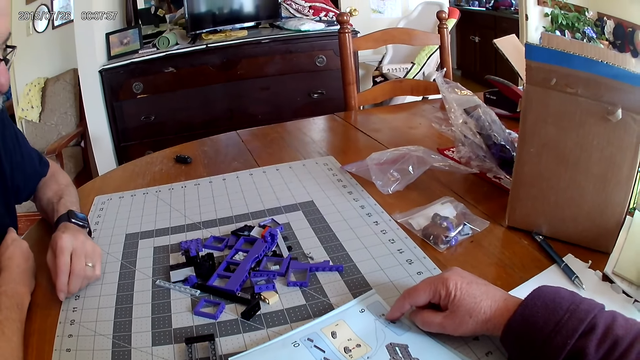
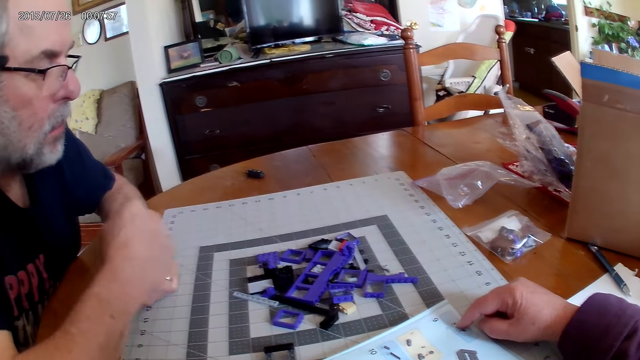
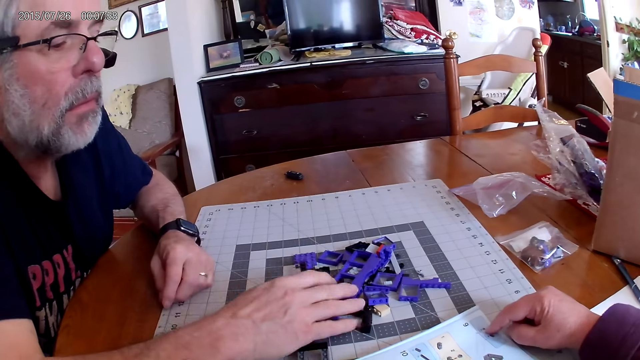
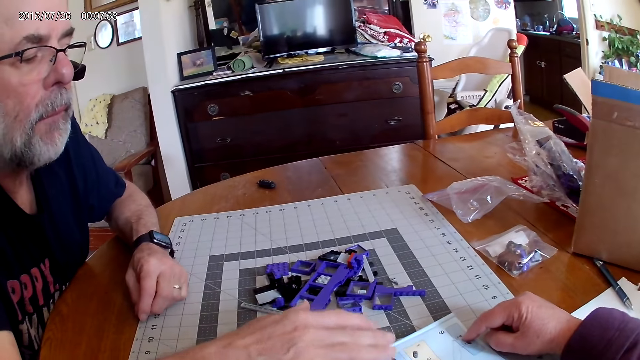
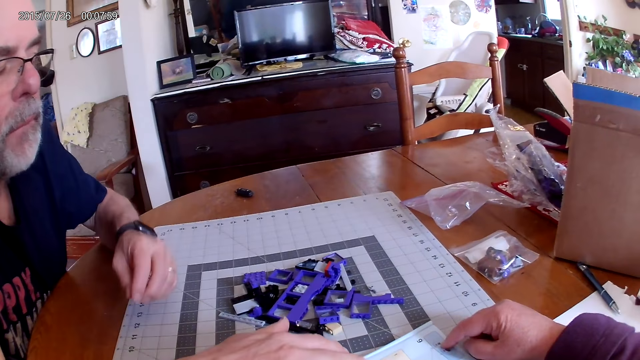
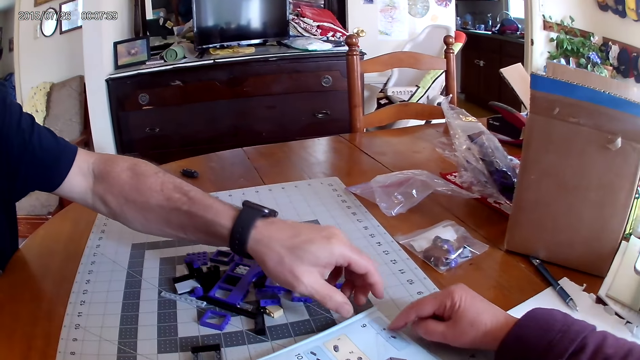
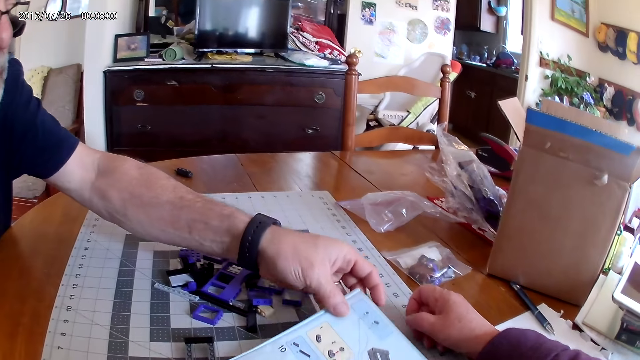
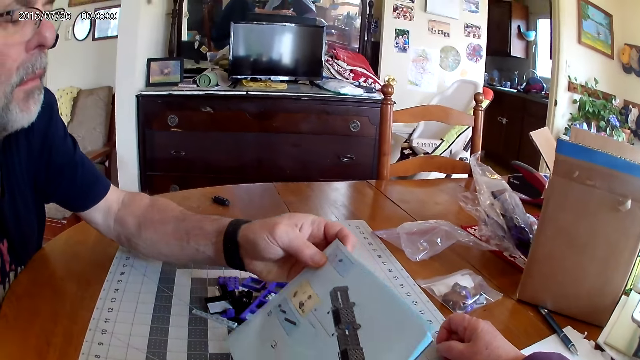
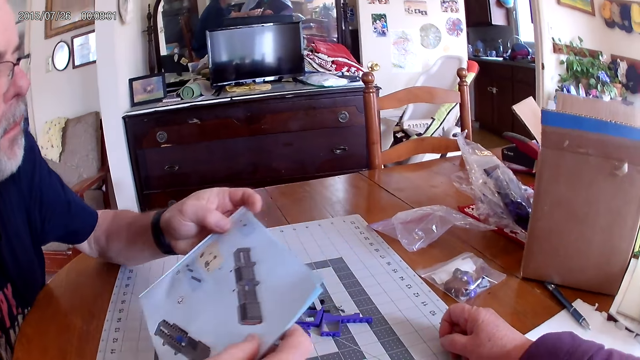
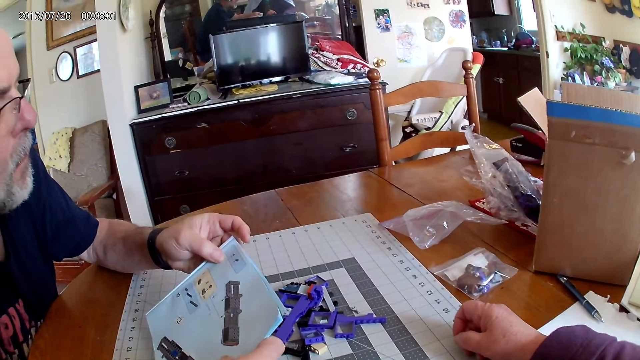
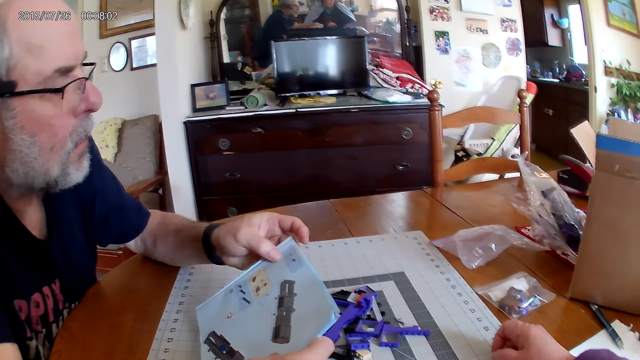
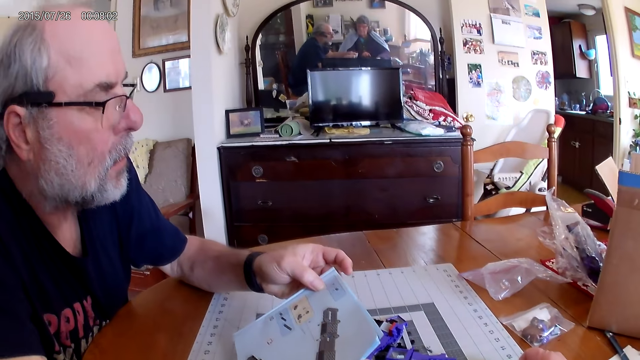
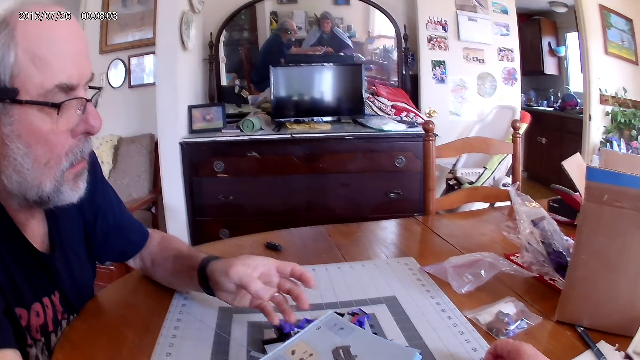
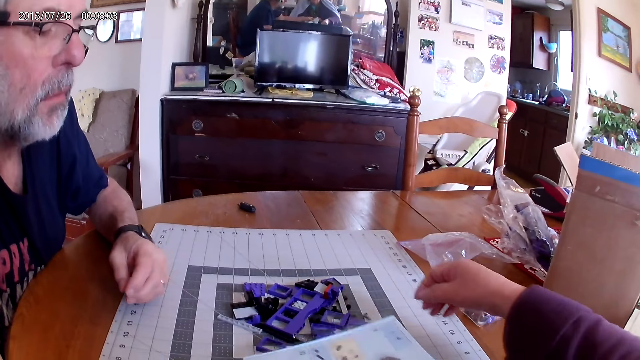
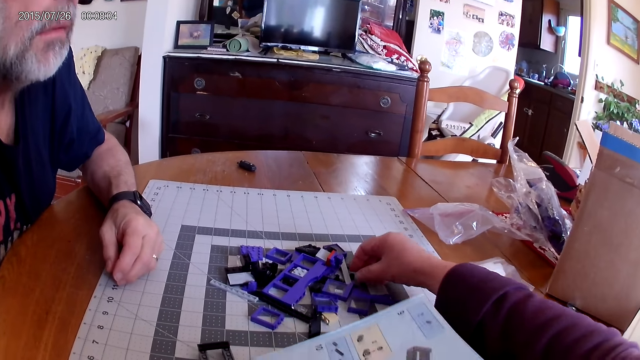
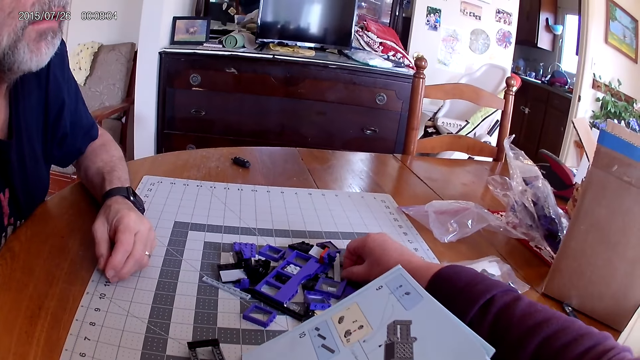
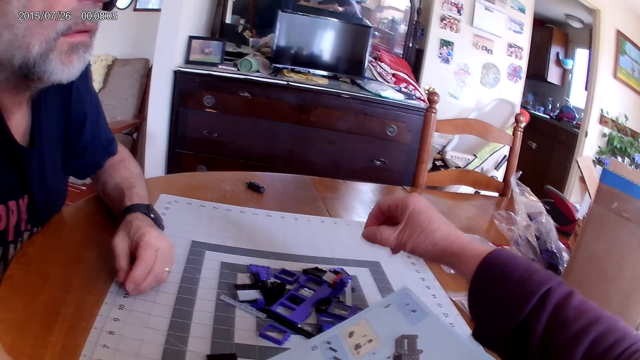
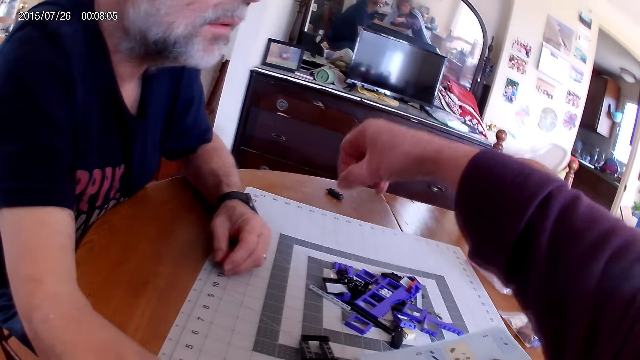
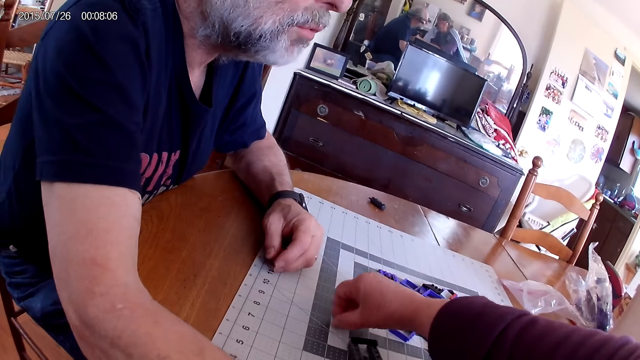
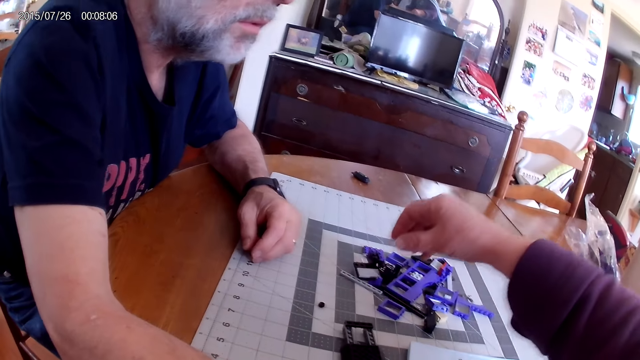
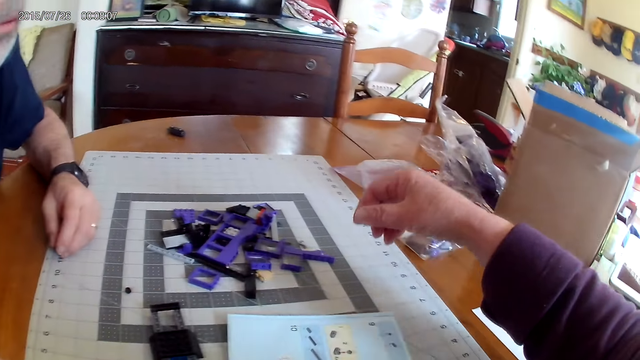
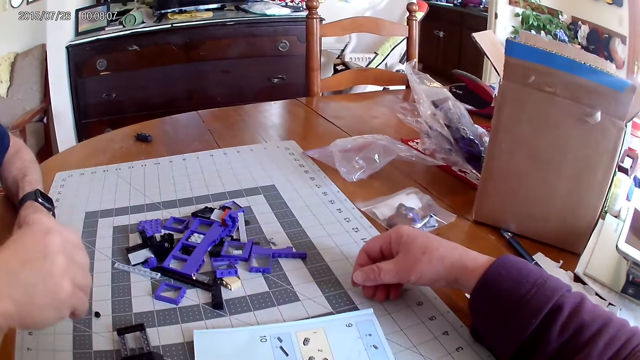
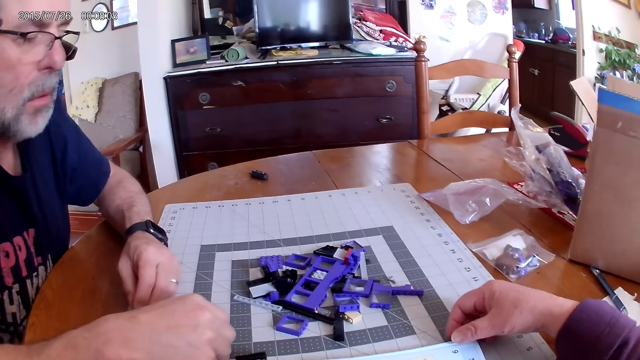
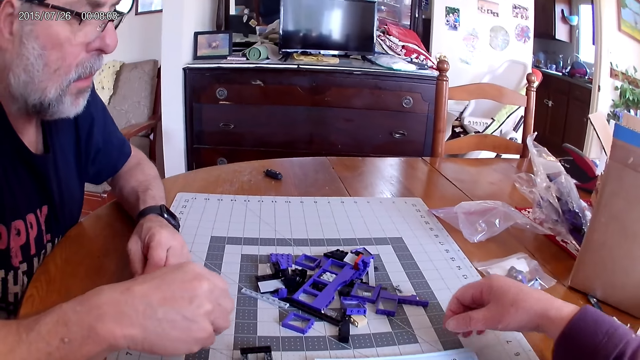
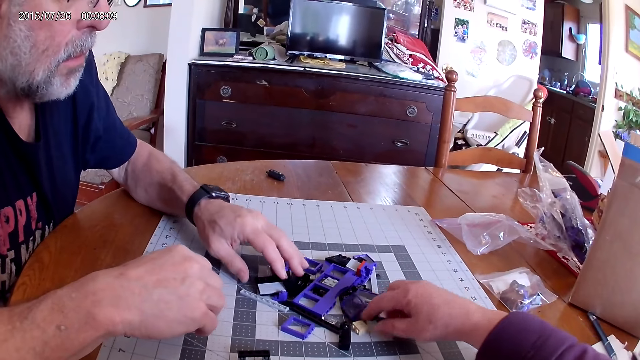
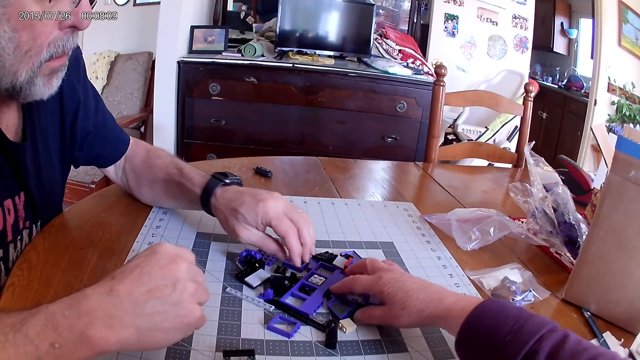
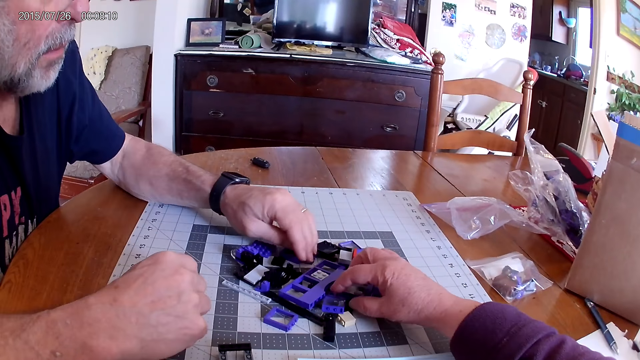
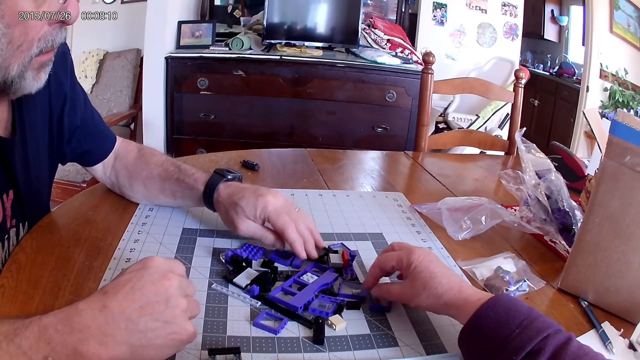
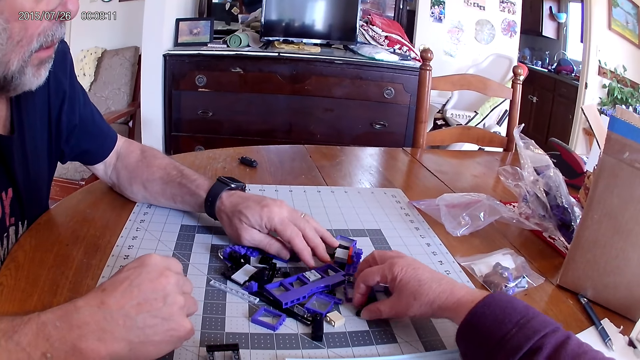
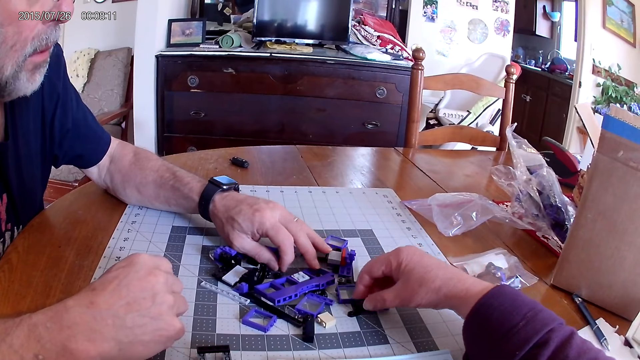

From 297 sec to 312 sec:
A man picks up the device catalogue. He holds the instructional manual book and looks at the instructional manual book. The camera wearer picks up the device catalogue. They pick up a plastic piece and place down the plastic piece on the table. They look at the instructional manual book and touch the plastic pieces. The man touches the plastic pieces.

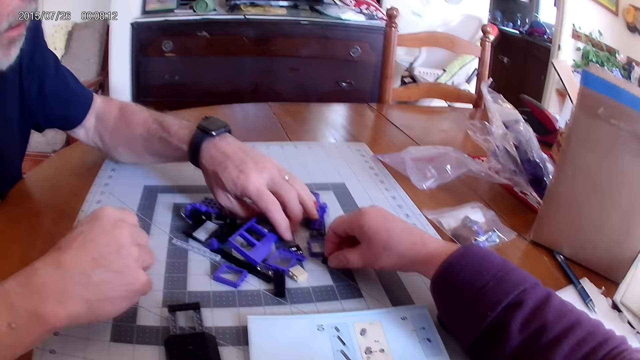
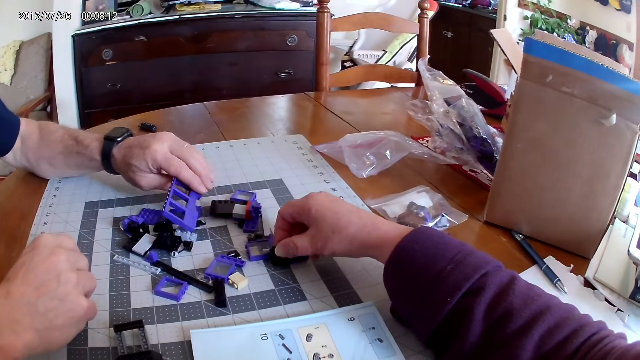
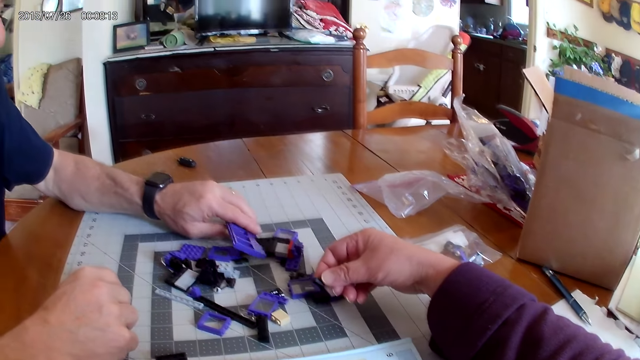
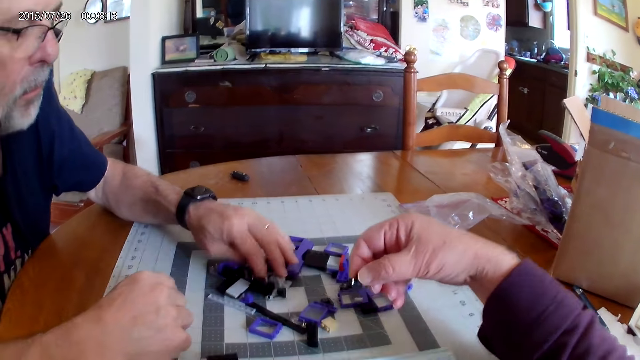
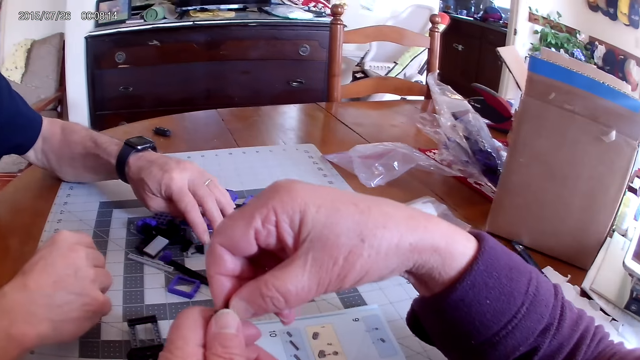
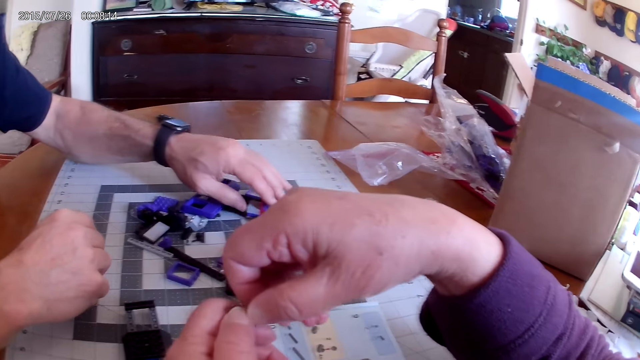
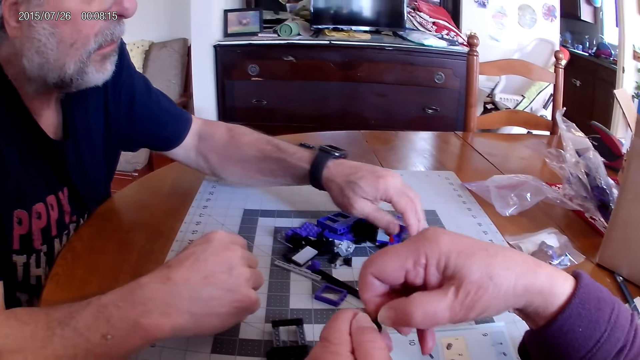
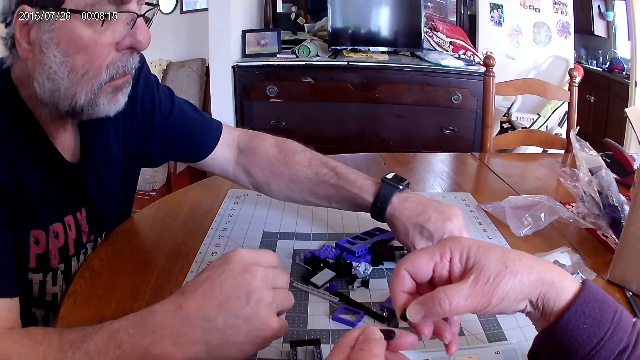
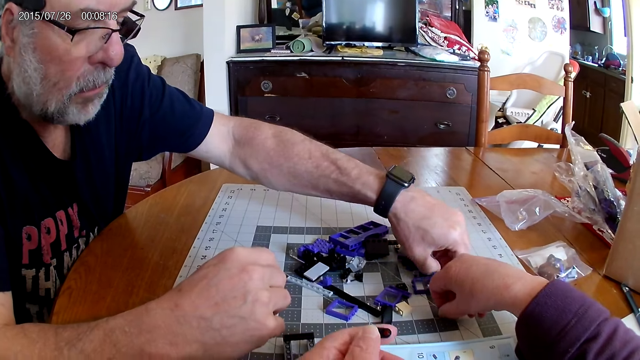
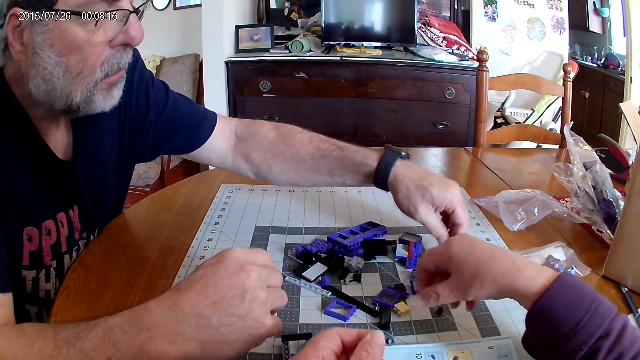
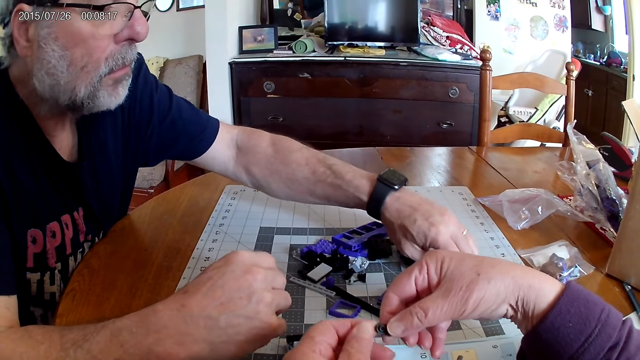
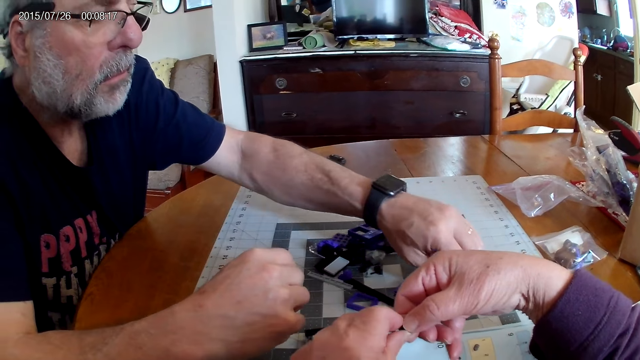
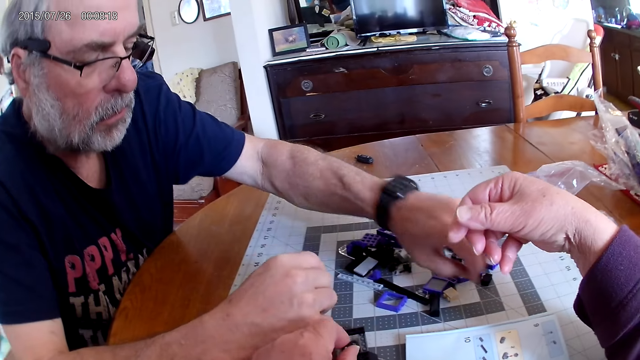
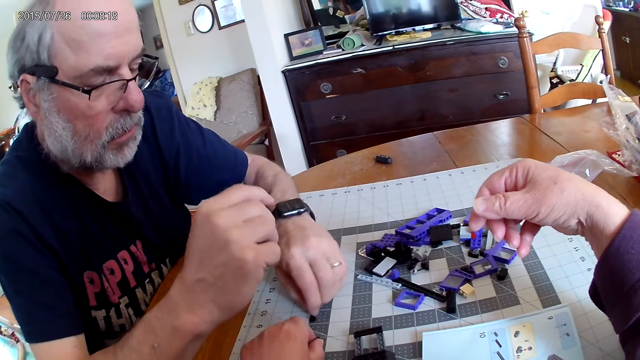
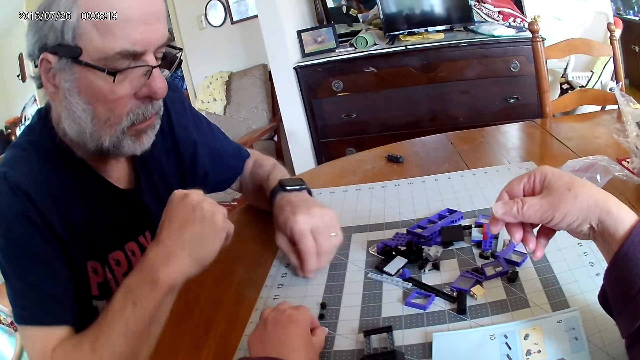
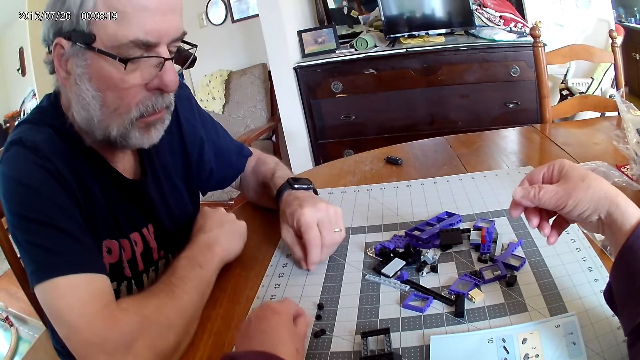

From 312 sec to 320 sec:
The camera wearer picks up a plastic piece. A man picks up the device part. The camera wearer disconnects the device parts.
